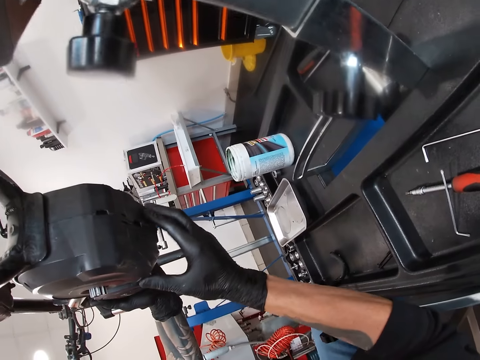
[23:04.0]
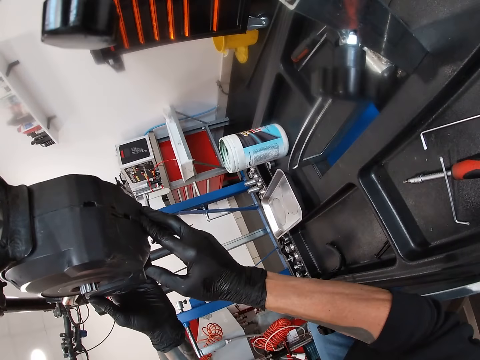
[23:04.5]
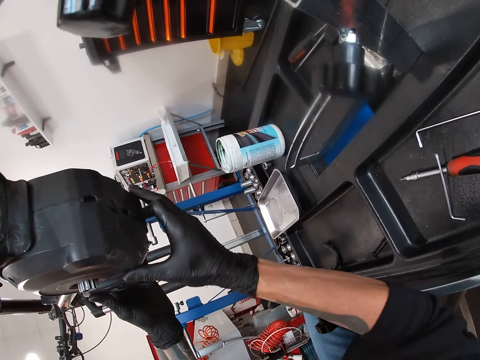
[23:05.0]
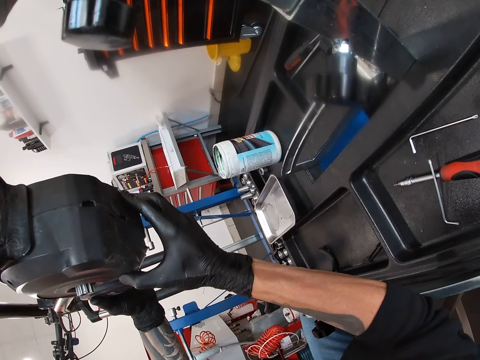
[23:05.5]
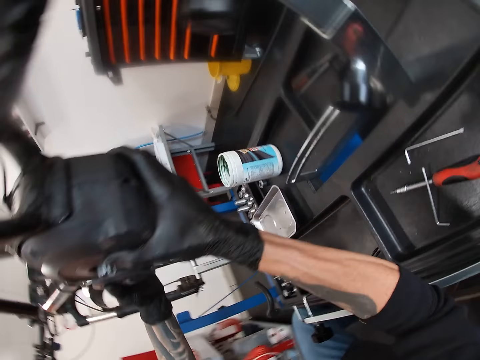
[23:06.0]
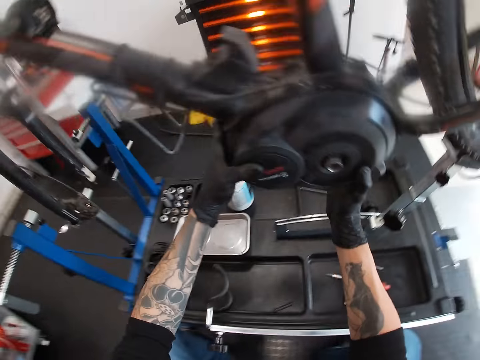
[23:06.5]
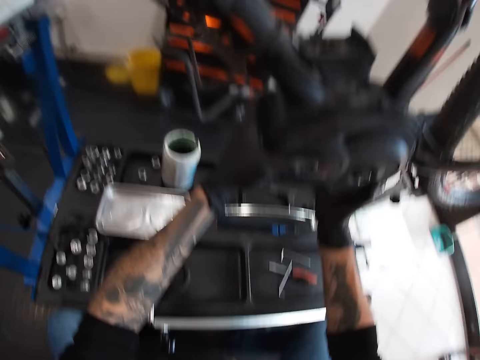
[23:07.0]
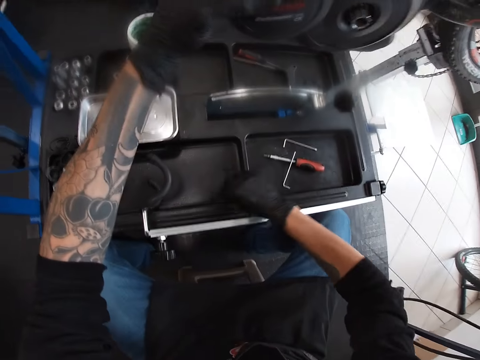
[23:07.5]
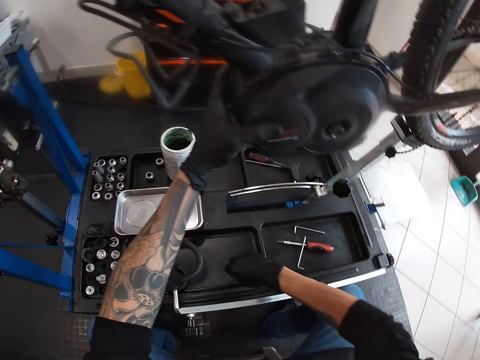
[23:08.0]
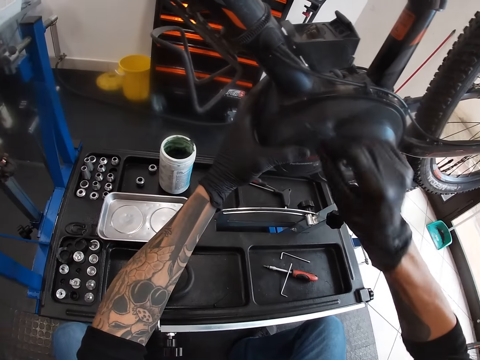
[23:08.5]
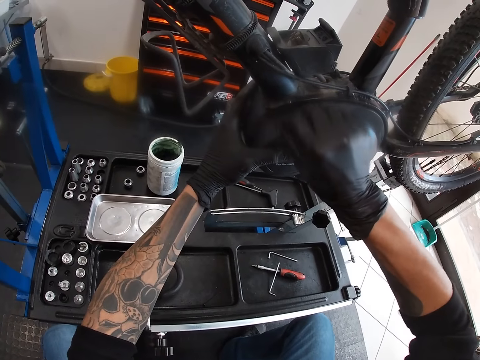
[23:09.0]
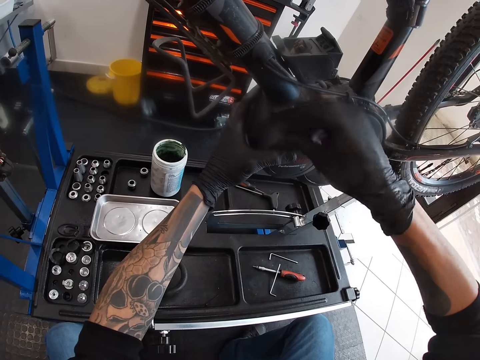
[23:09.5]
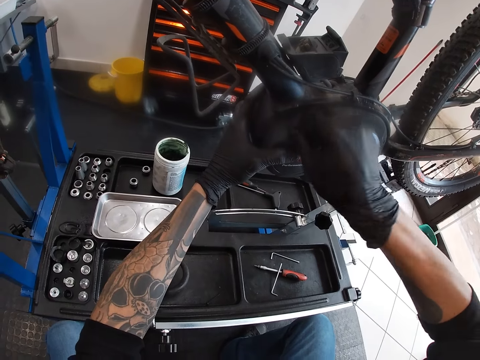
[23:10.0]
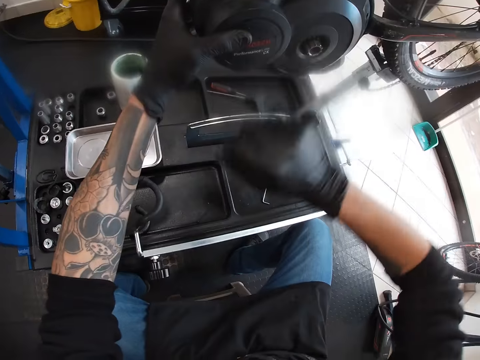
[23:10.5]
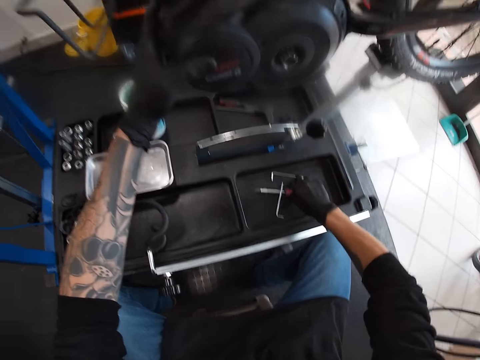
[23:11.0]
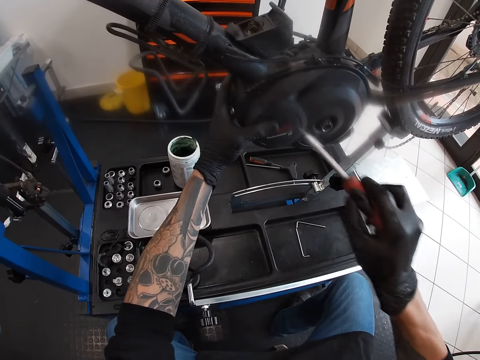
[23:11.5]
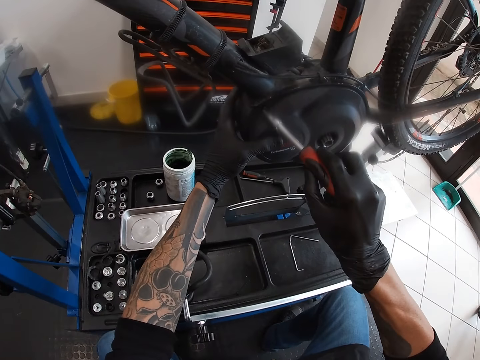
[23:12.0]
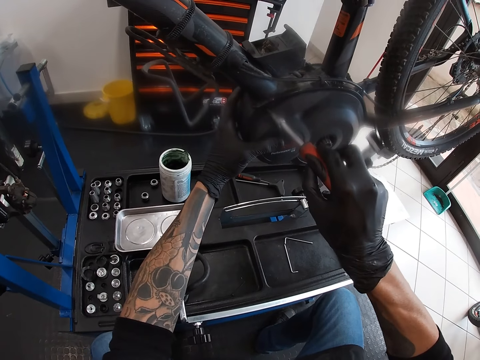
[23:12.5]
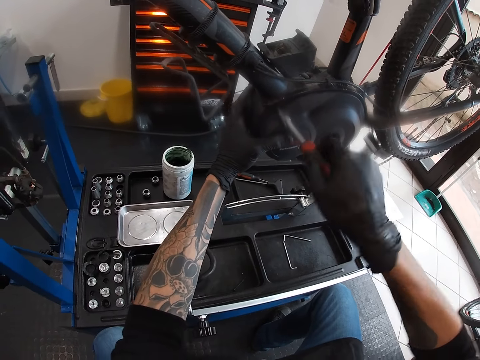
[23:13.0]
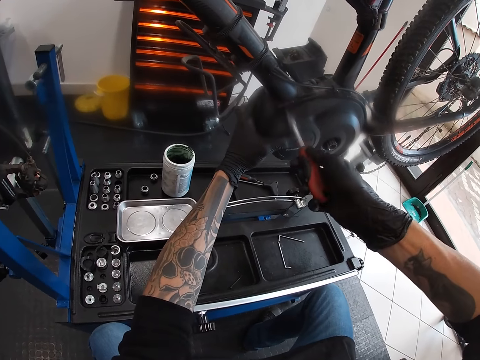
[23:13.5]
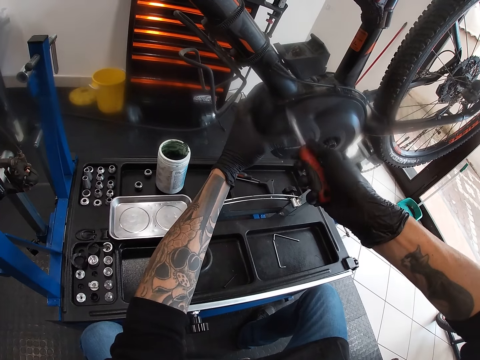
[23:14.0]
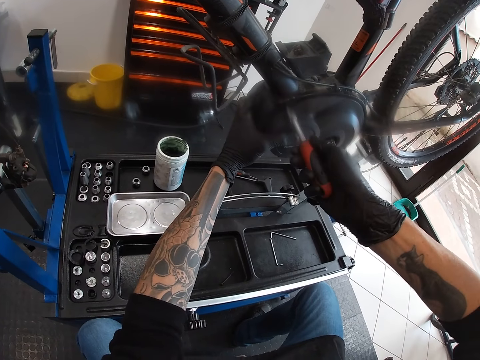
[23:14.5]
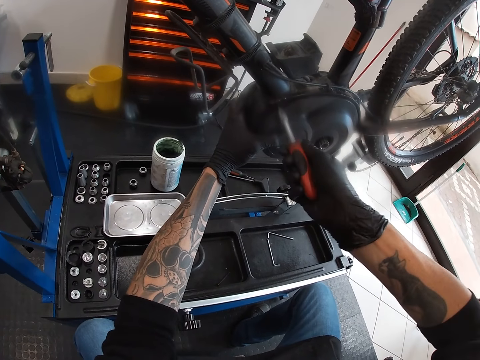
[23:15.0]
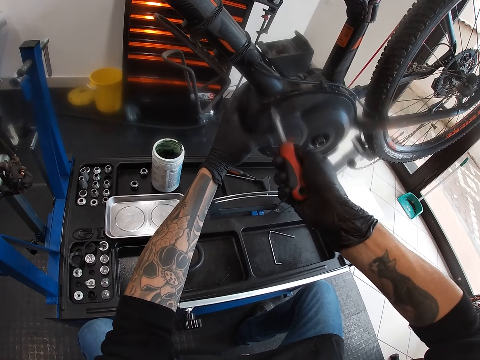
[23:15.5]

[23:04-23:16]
The camera wearer presses in the disc cover with the hand. He holds the battery compartment with his left hand. He picks up a bolt from the table with his right hand. He inserts the bolt into the battery compartment lid with his right hand. He picks up a screwdriver from the table with his right hand. He screws the bolt in the battery compartment lid with the screwdriver in his right hand.

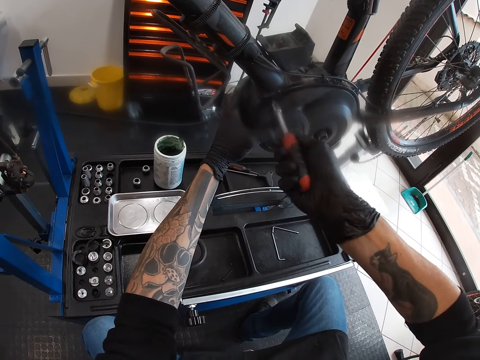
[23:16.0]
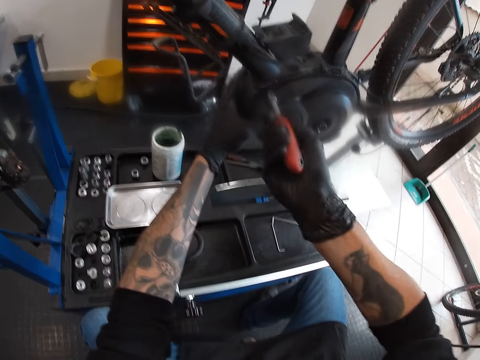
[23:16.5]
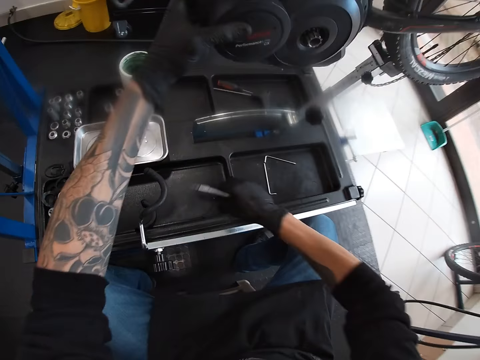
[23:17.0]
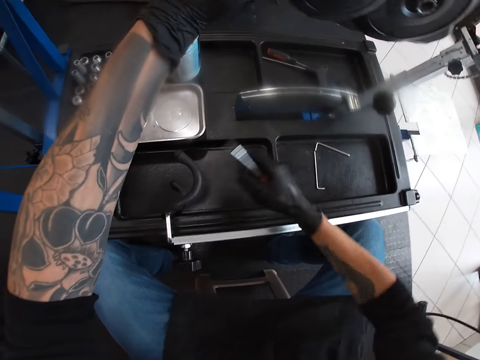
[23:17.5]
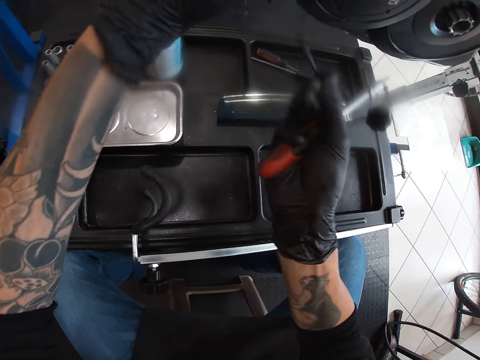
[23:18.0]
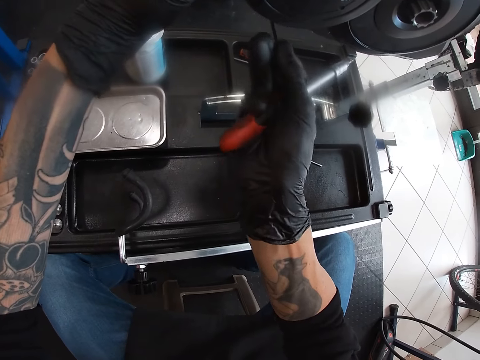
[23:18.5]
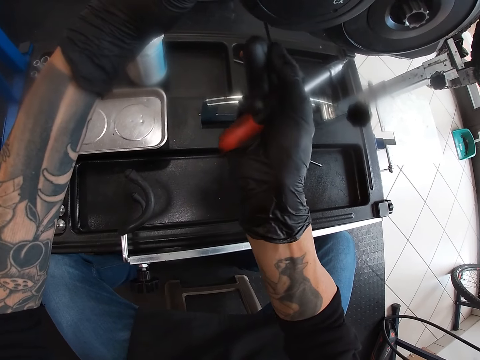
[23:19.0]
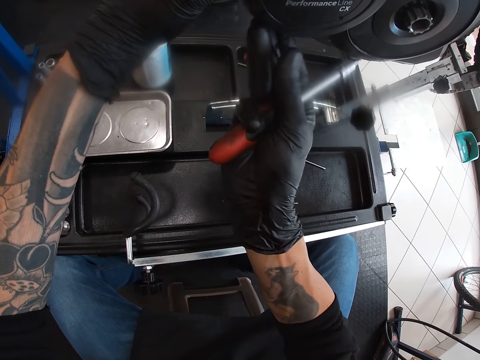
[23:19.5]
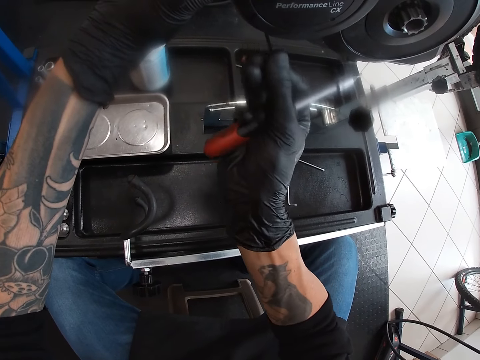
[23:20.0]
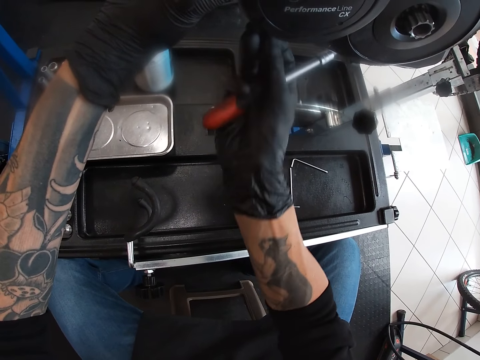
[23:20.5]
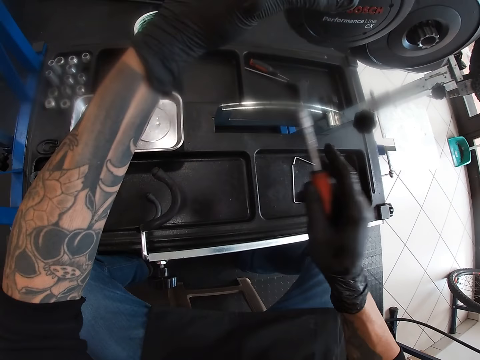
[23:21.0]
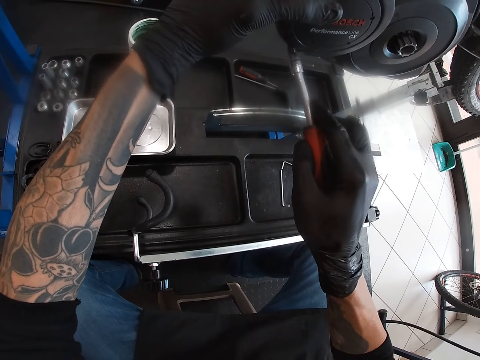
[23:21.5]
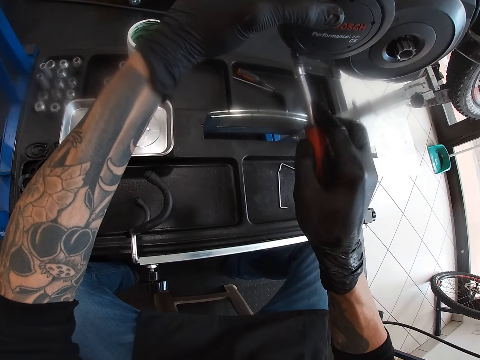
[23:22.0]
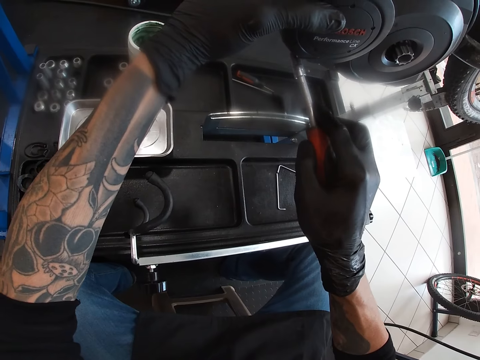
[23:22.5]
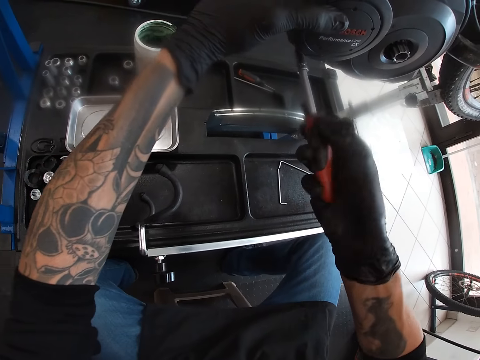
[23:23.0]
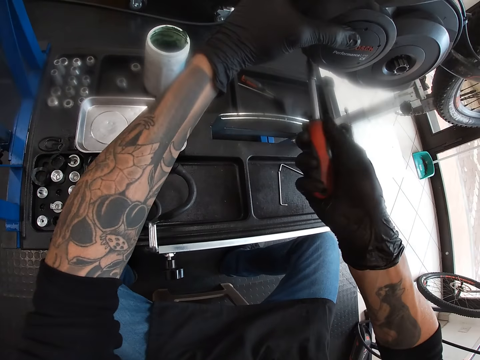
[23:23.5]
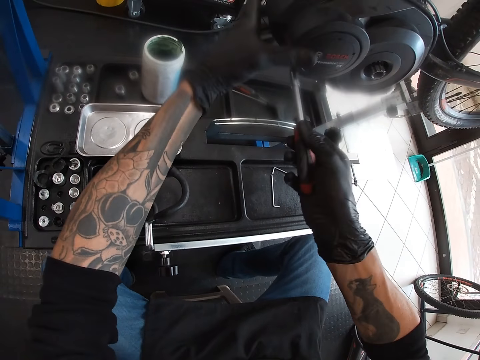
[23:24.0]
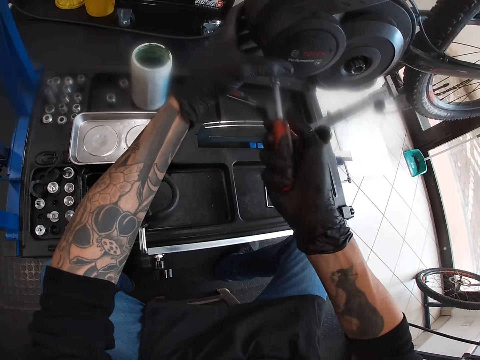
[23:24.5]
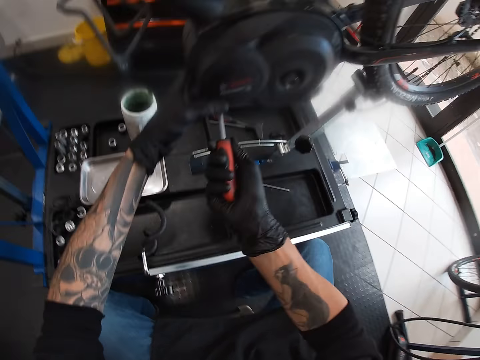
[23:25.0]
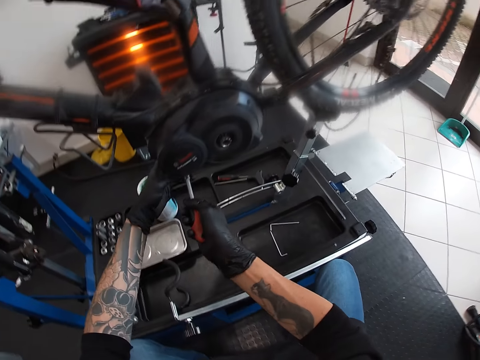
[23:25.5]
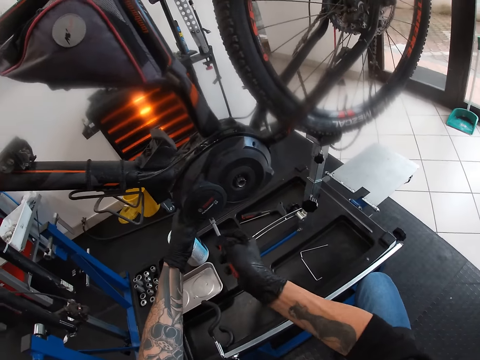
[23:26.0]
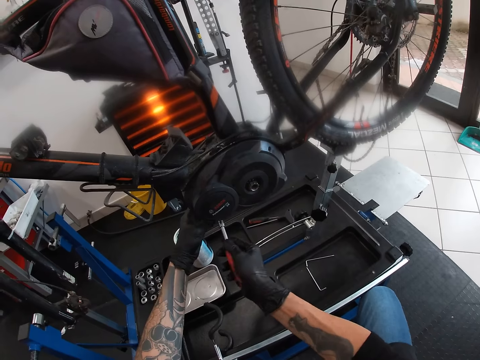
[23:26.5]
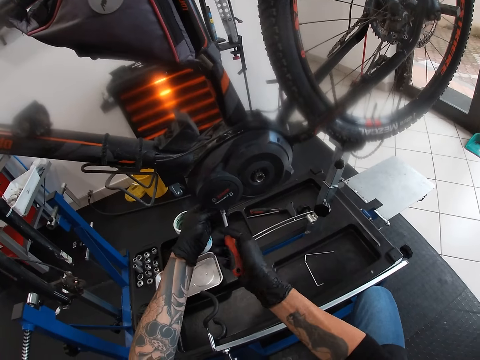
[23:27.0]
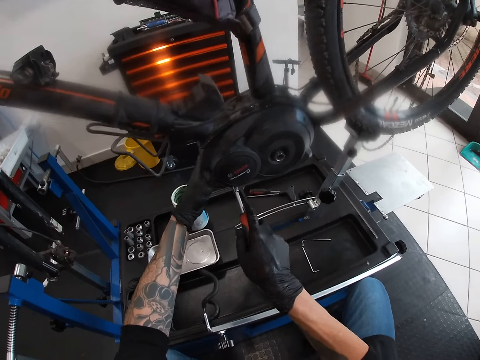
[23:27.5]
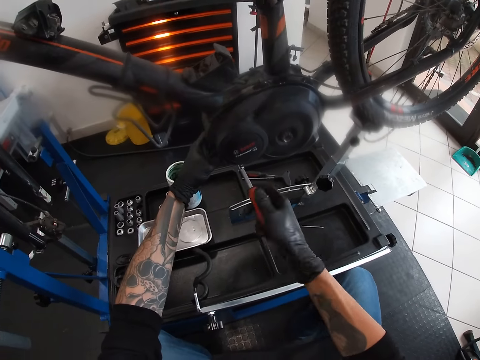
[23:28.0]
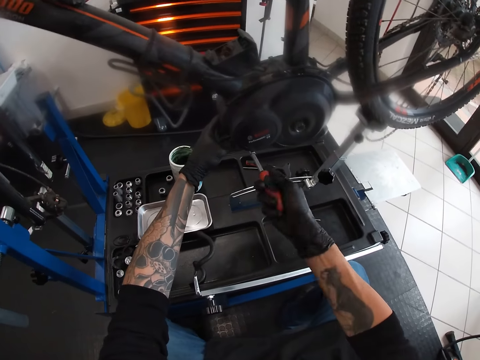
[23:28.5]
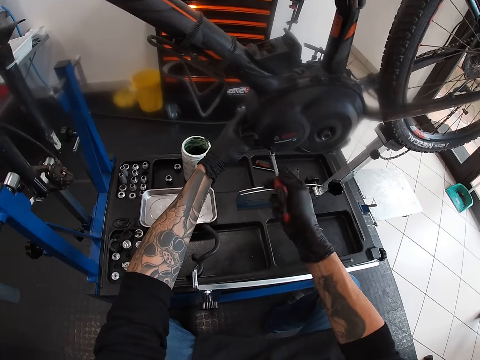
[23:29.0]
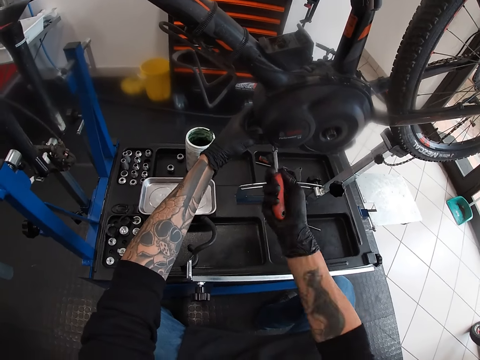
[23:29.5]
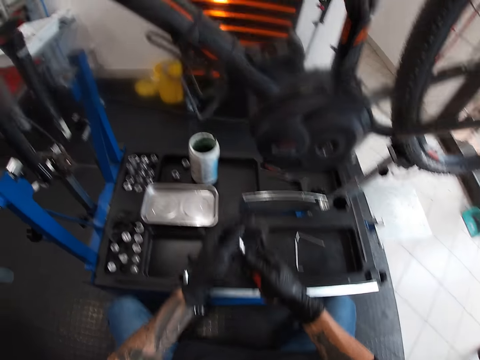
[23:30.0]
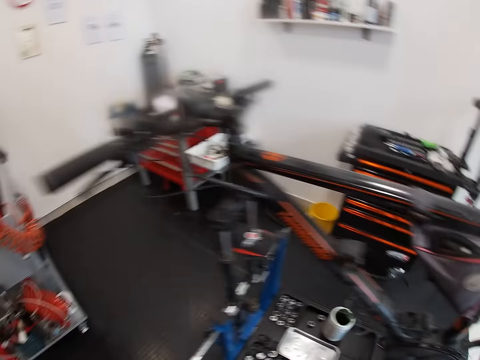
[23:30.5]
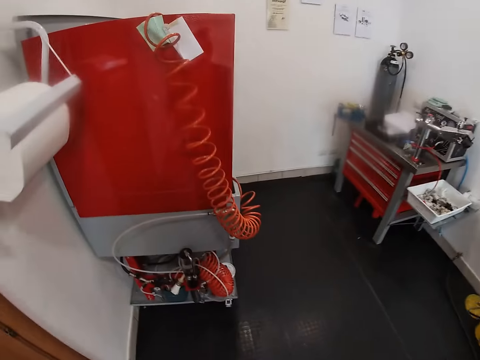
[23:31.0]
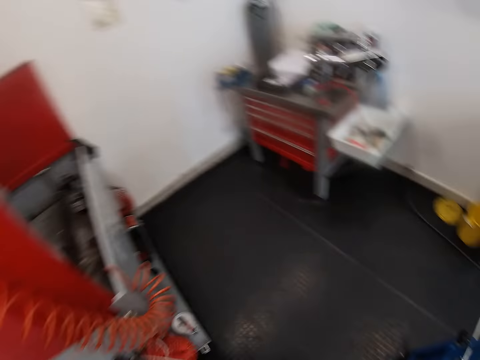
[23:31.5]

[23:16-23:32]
The camera wearer picks up a bolt from the table with his right hand. He inserts the bolt into the battery compartment lid with his right hand. He screws the bolt in the battery compartment lid with the screwdriver in his right hand. He holds the screwdriver with both hands. He walks around.
